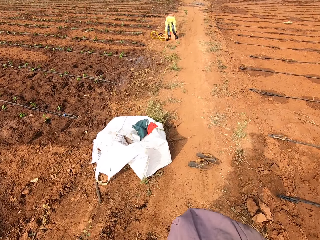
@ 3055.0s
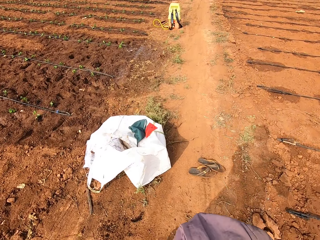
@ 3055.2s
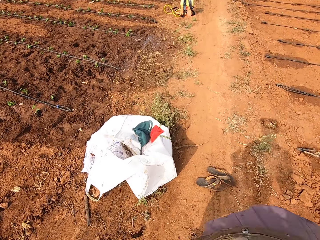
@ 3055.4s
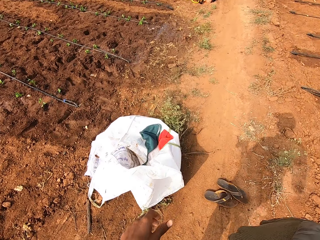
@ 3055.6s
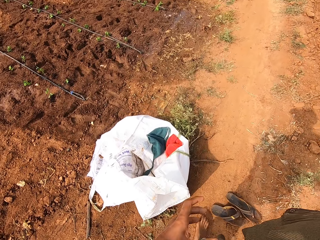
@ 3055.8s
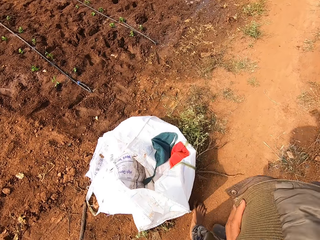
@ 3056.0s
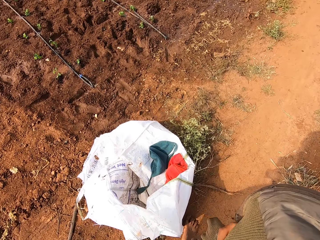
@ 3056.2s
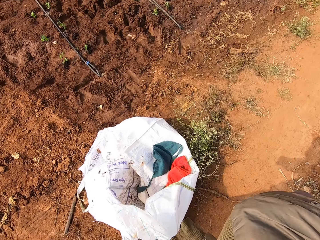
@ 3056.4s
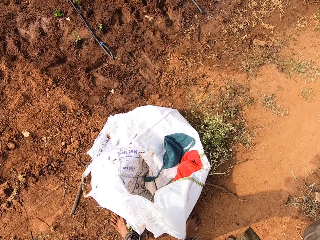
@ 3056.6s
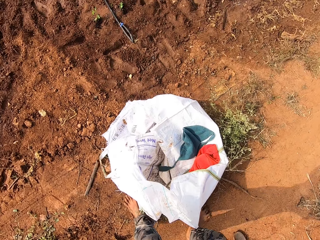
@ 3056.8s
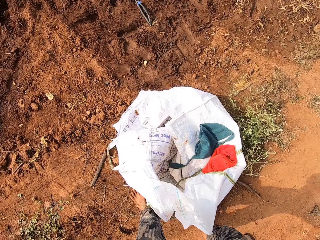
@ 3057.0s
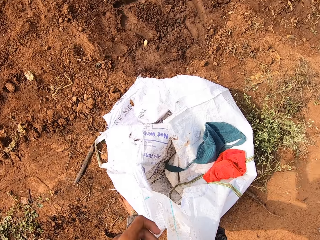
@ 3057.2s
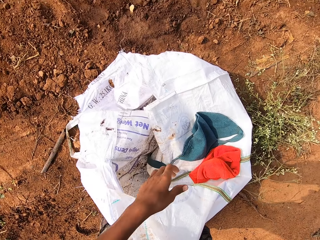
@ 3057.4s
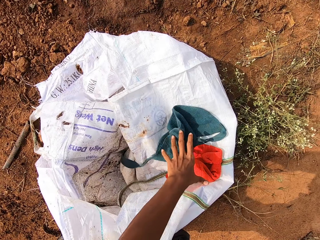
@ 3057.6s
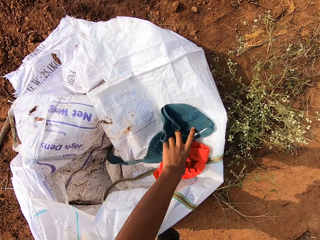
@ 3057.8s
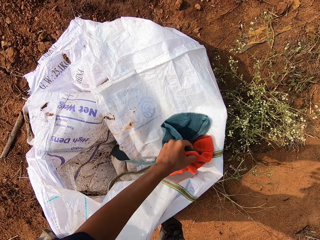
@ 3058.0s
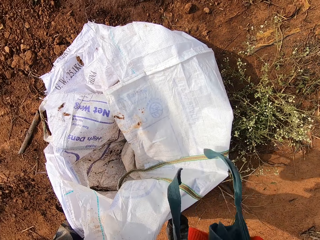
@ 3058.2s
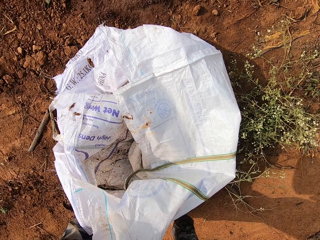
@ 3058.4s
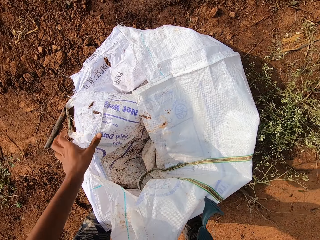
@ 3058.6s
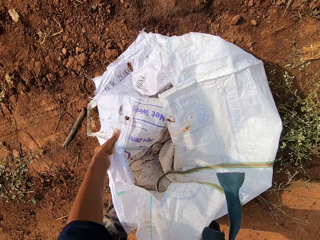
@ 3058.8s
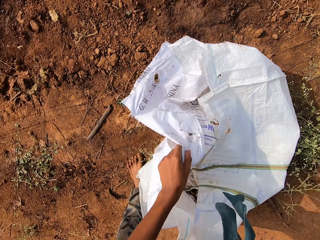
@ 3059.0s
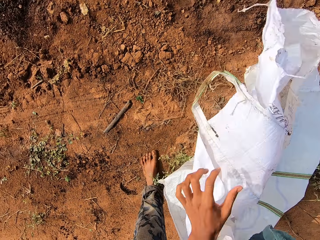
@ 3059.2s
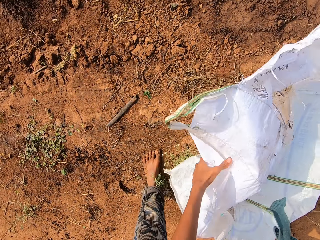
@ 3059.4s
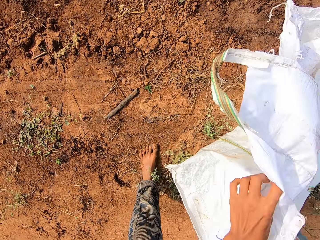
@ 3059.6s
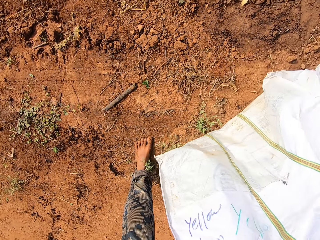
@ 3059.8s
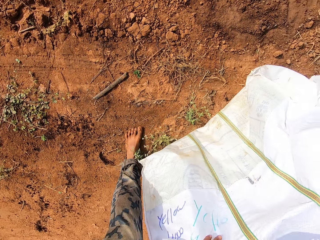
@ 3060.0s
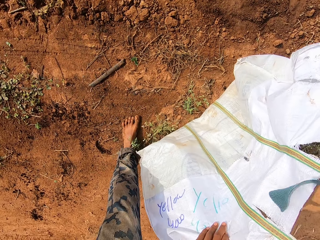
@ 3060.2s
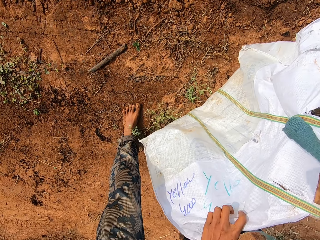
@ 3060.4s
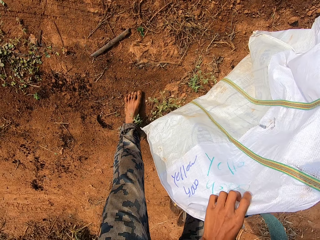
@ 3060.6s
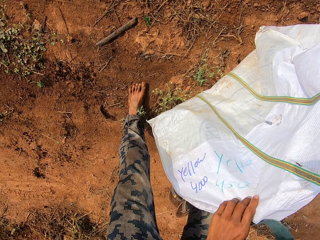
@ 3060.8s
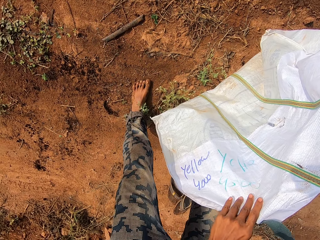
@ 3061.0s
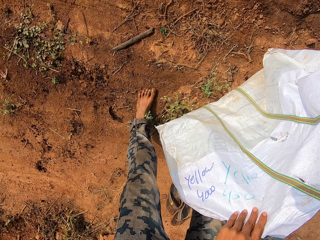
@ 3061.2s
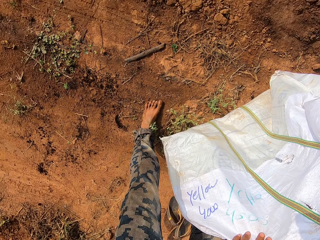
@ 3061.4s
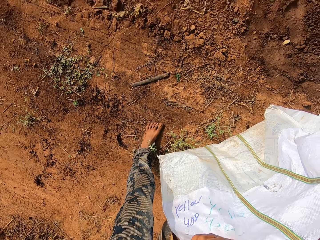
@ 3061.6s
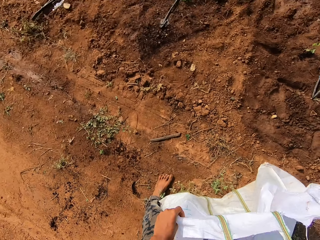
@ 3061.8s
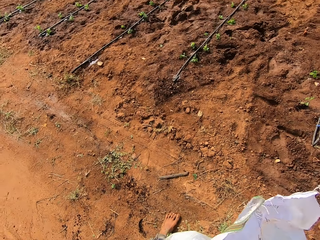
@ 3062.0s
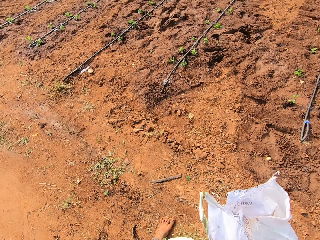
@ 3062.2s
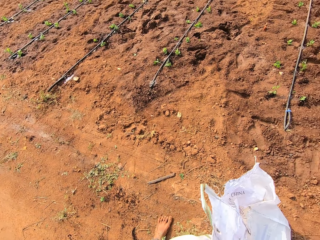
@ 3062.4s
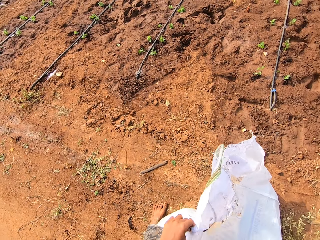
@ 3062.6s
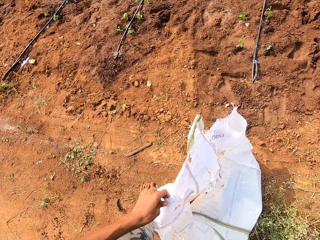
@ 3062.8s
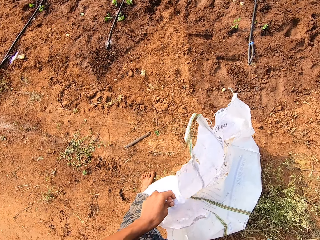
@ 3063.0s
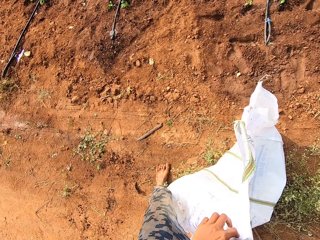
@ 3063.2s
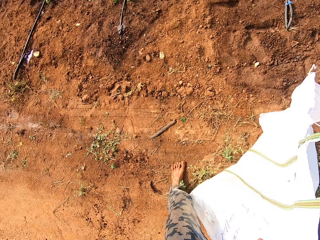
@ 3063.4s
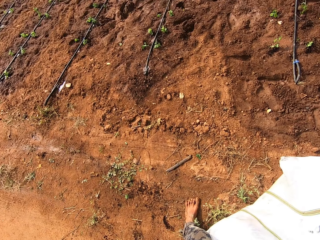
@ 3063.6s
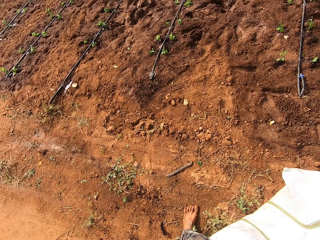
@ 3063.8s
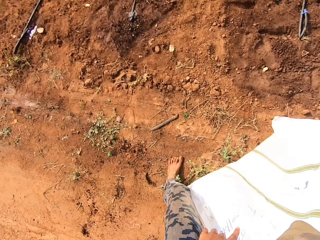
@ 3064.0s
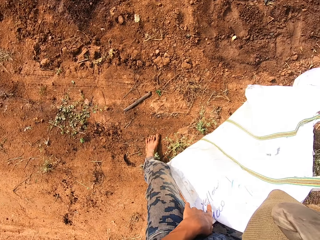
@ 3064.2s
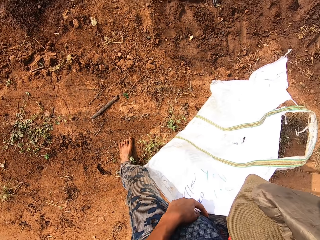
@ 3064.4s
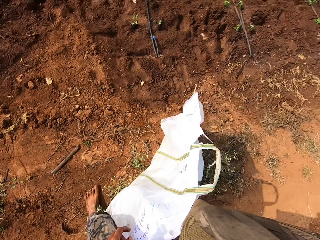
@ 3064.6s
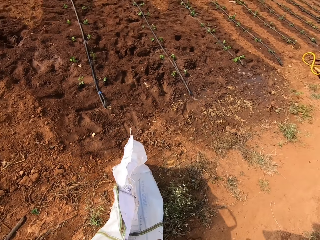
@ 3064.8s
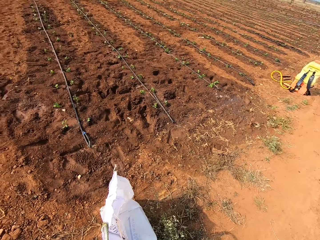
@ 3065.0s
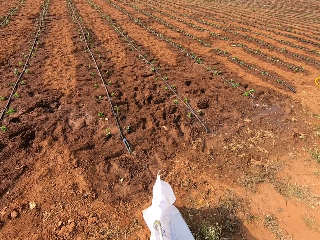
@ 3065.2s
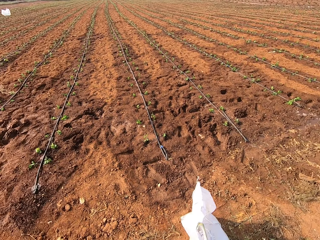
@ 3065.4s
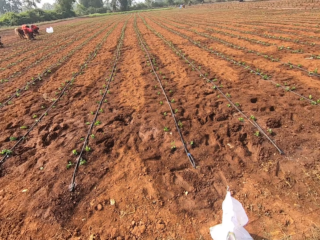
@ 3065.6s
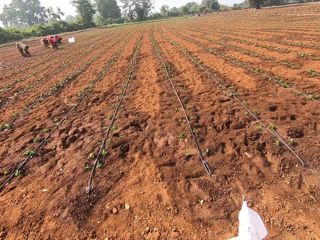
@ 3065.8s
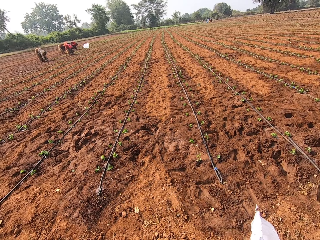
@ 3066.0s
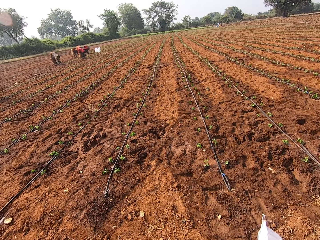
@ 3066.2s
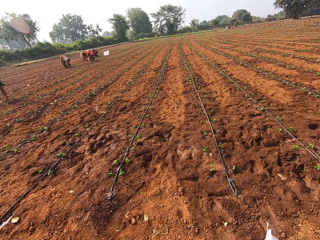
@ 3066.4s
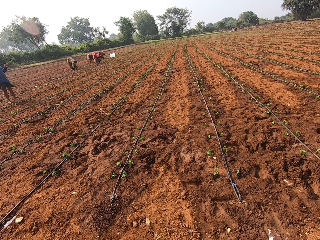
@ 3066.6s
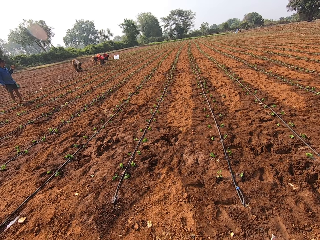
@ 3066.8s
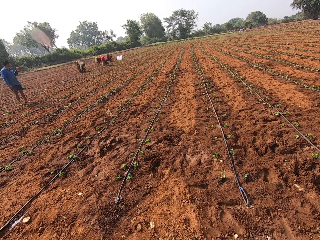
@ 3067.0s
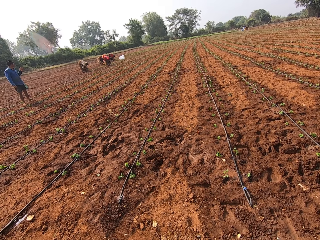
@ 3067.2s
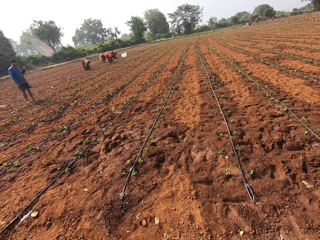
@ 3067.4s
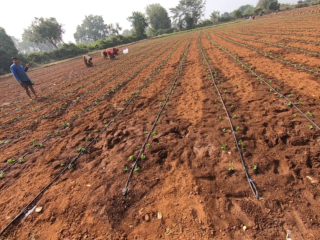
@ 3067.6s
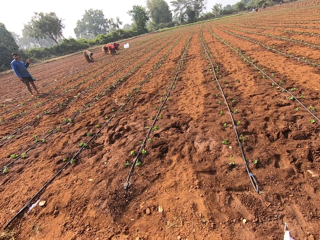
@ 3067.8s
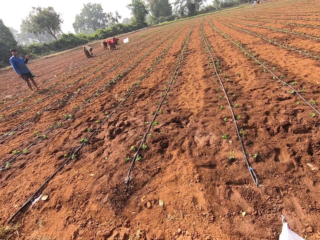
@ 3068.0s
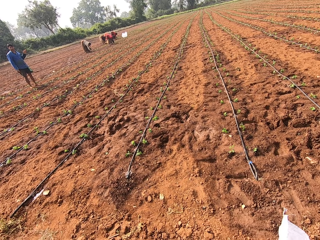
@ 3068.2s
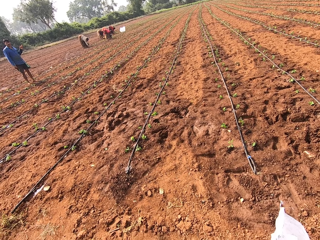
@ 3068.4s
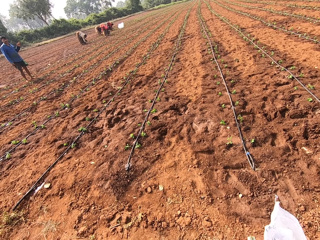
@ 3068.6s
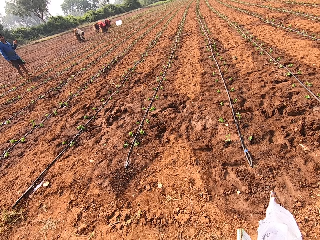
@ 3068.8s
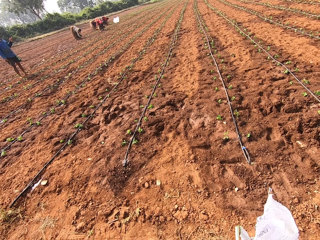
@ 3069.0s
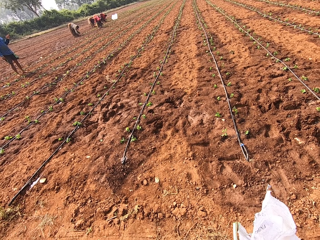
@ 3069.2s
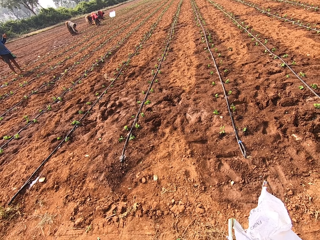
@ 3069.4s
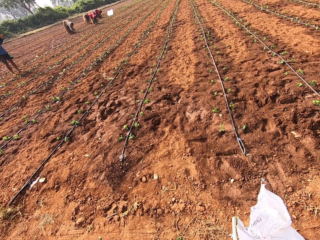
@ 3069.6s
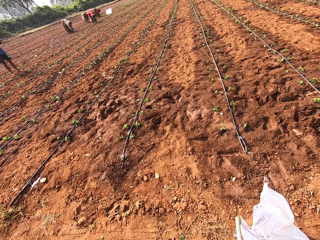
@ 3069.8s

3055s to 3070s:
The camera wearer moves around the jacket. He looks at a bag on the ground. He holds the jacket with his right hand. He picks a bag and a cap from a sack bag on the ground with his left hand. He passes the bag and the cap in his left hand to his right hand. He holds the sack bag on the ground with his left hand. He looks at the ground. He converses with a man. He looks ahead. He shakes the bag with the left hand. He looks at the bag. A woman works in the farm with both hands. Another woman works in the farm with both hands. Another woman works in the farm with both hands. Another woman works in the farm with both hands. Another woman works in the farm with both hands. The camera wearer looks at the field. He stares at the field.

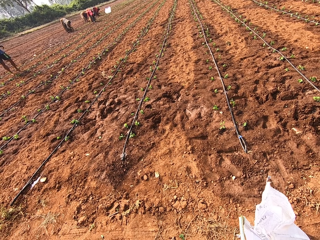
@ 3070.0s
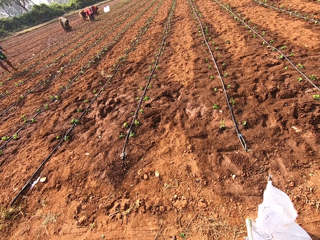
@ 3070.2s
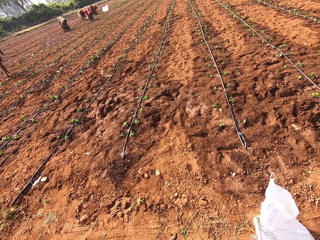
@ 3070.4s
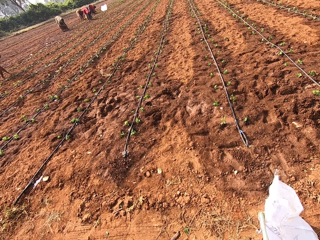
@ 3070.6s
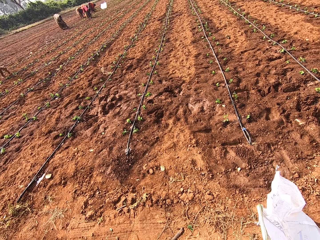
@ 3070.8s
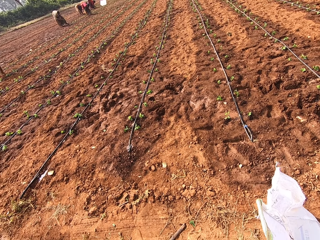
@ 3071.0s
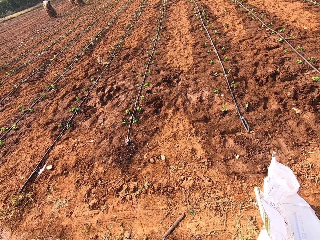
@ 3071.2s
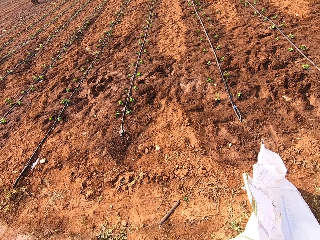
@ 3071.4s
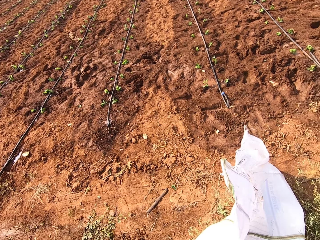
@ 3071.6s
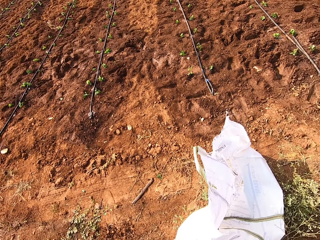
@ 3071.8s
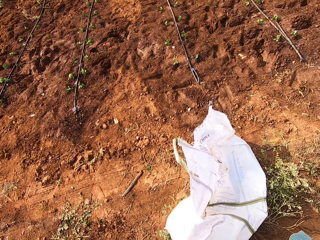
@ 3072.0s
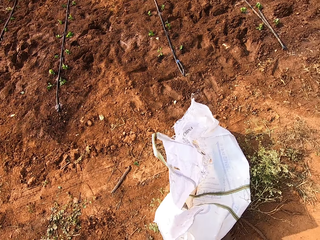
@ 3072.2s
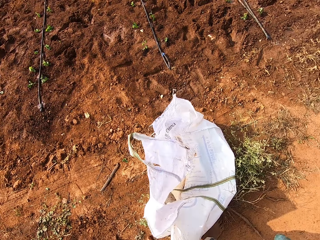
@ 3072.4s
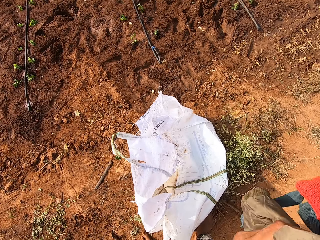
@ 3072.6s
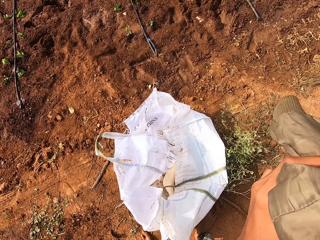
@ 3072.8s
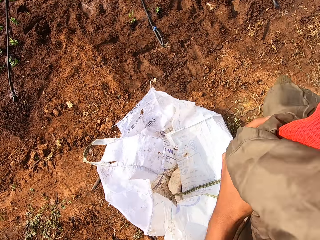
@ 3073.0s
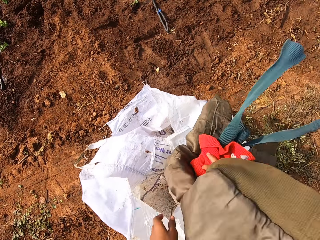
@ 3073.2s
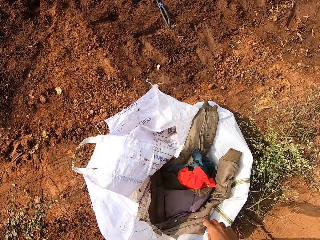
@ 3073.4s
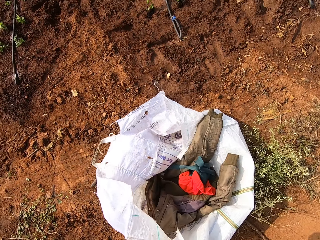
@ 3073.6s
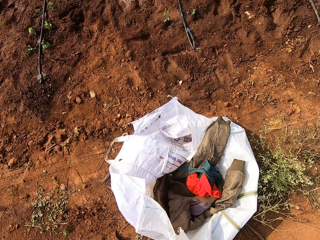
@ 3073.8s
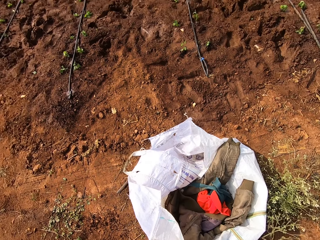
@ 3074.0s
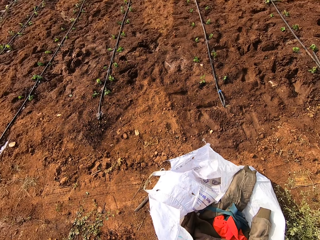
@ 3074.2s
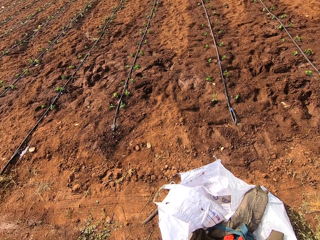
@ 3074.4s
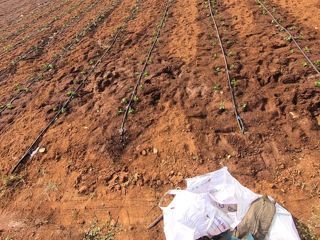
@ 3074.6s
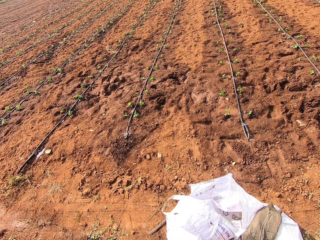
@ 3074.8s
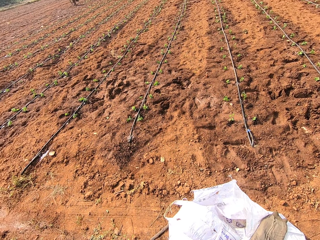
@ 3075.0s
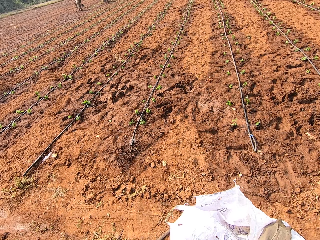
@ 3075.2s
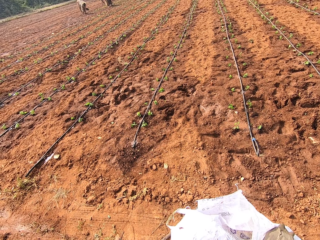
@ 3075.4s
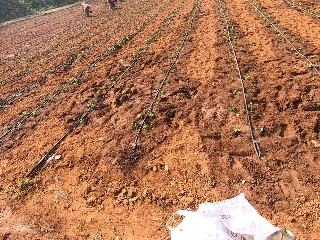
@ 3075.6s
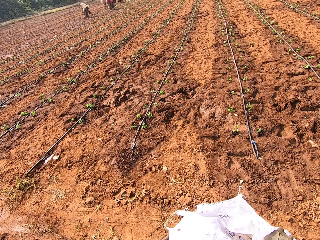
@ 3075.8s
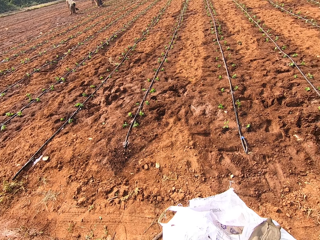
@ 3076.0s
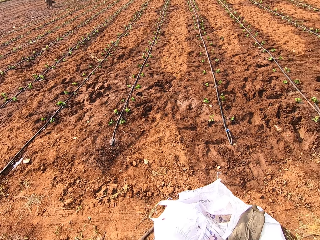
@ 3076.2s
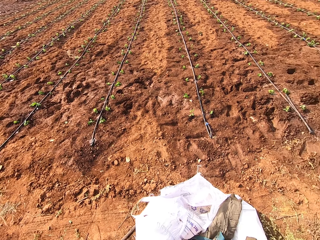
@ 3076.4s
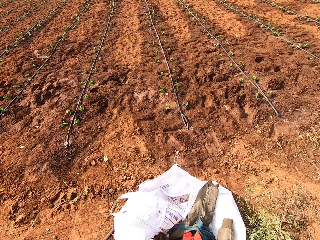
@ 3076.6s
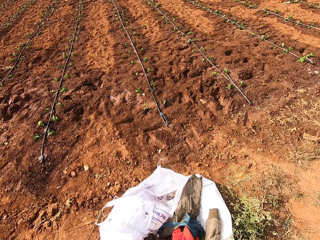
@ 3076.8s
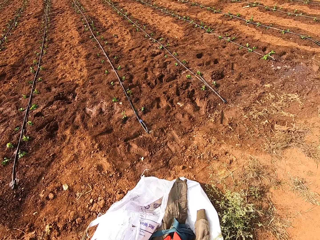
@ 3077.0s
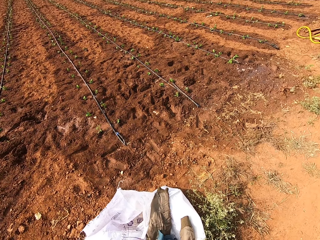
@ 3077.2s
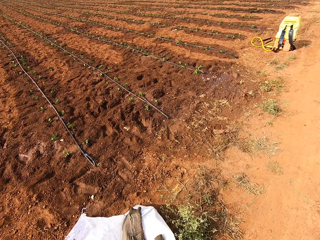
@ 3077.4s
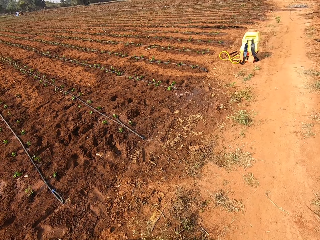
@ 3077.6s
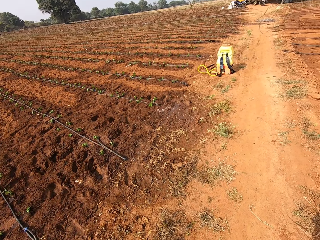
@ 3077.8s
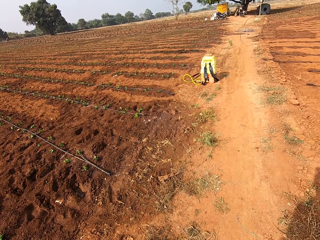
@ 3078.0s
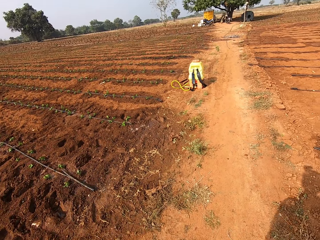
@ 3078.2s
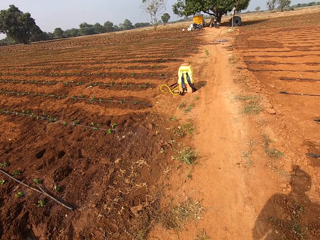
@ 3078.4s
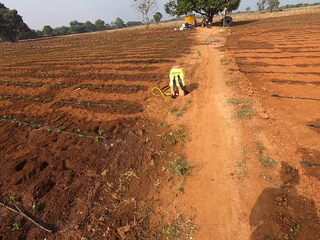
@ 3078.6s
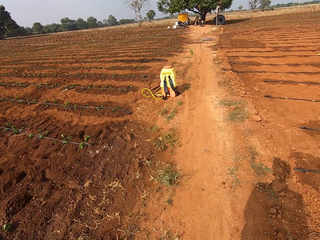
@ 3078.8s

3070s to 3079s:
The camera wearer looks at the bag. They drop the bag, the cap and the jacket on the sack bag on the ground with both hands. They stare at the field. They look at the road.
